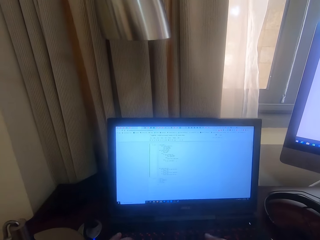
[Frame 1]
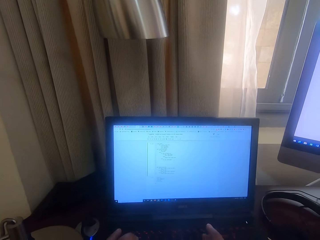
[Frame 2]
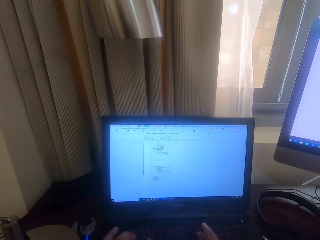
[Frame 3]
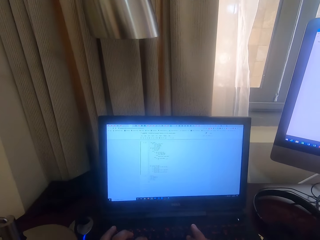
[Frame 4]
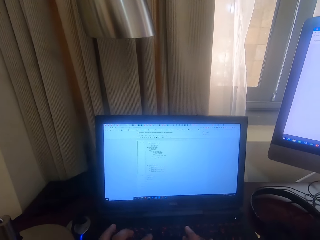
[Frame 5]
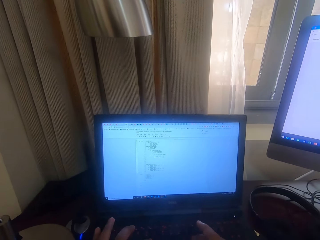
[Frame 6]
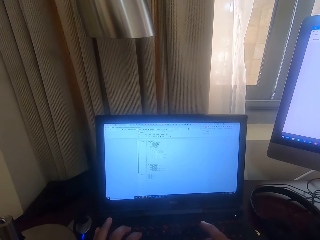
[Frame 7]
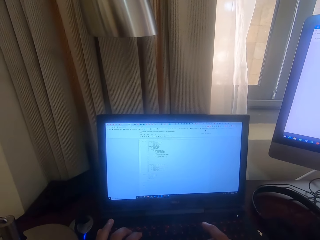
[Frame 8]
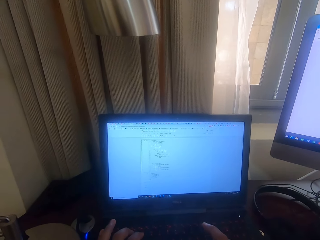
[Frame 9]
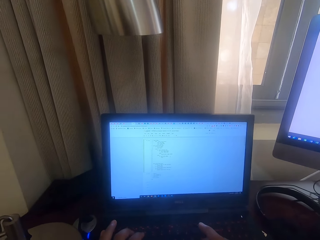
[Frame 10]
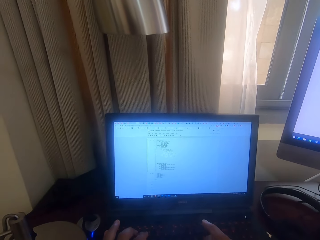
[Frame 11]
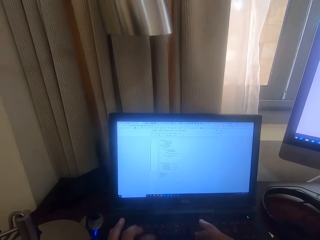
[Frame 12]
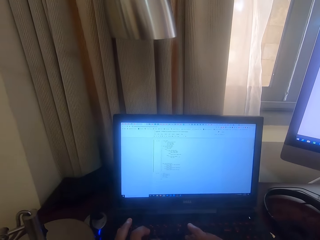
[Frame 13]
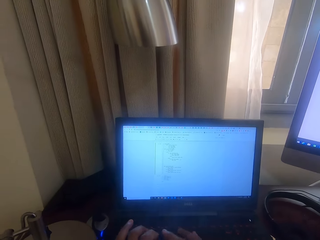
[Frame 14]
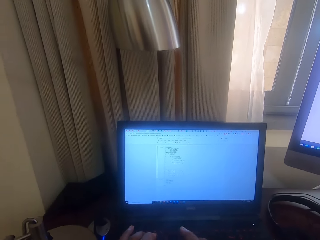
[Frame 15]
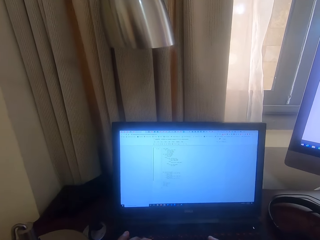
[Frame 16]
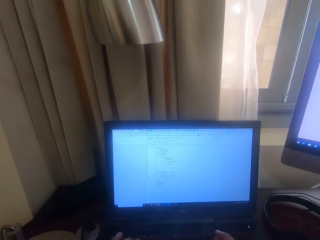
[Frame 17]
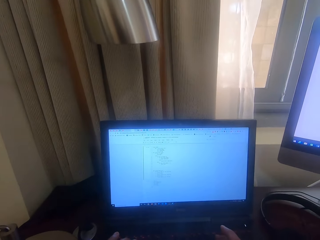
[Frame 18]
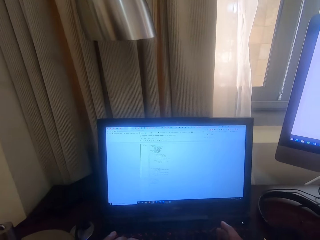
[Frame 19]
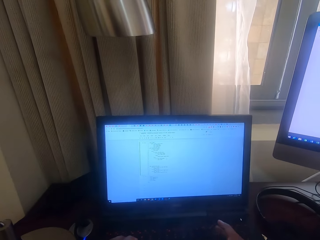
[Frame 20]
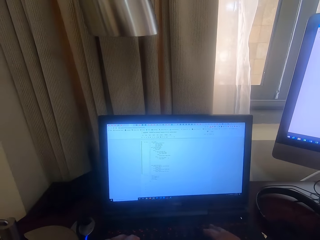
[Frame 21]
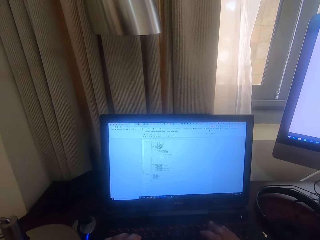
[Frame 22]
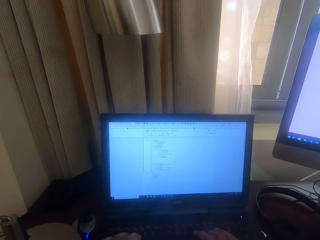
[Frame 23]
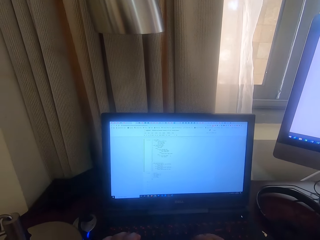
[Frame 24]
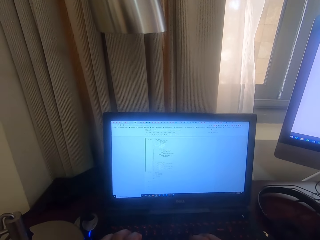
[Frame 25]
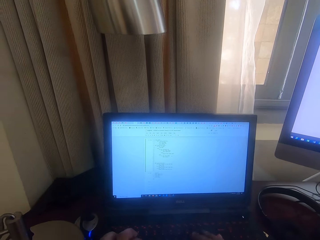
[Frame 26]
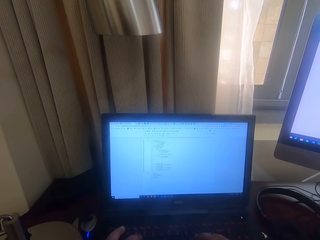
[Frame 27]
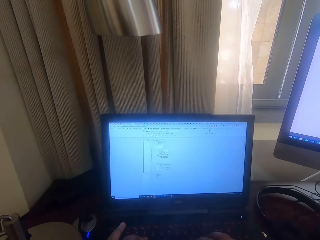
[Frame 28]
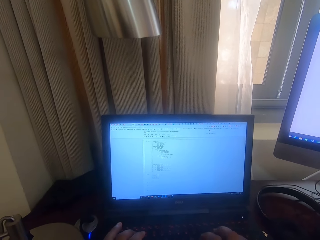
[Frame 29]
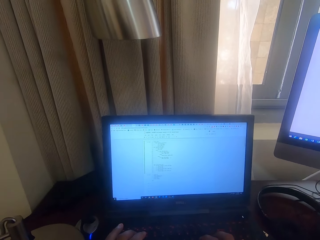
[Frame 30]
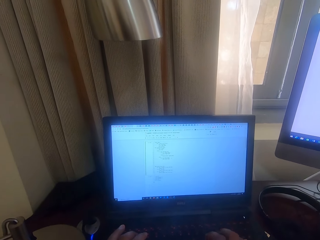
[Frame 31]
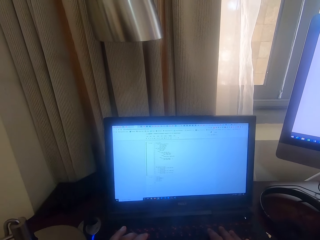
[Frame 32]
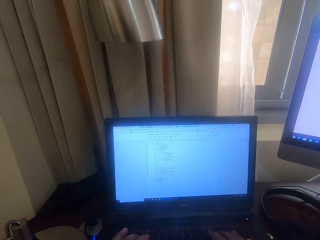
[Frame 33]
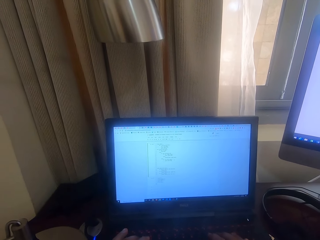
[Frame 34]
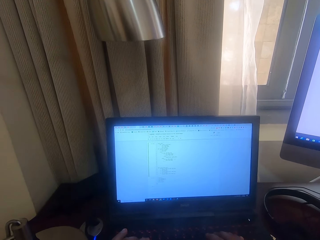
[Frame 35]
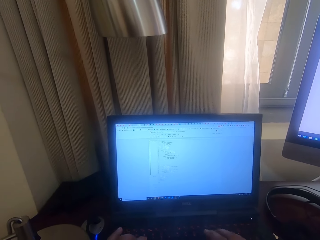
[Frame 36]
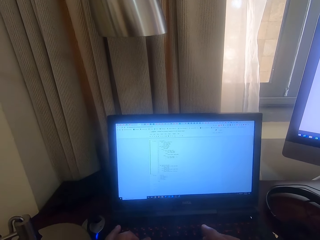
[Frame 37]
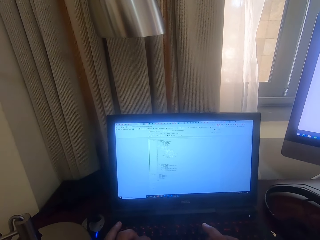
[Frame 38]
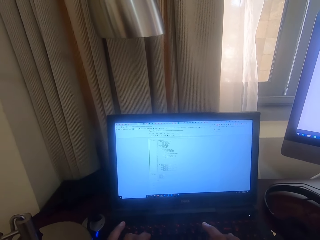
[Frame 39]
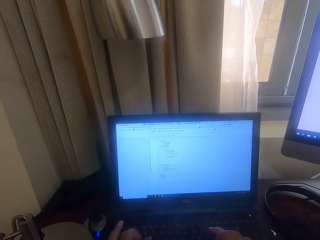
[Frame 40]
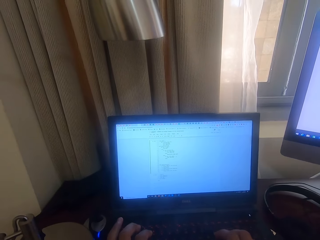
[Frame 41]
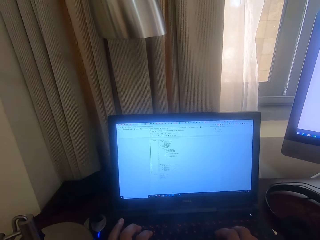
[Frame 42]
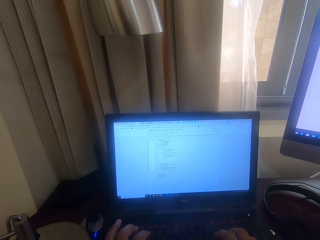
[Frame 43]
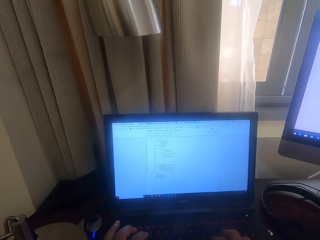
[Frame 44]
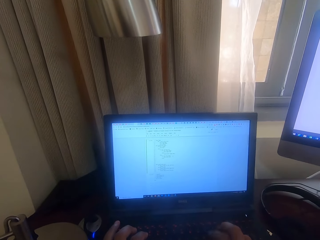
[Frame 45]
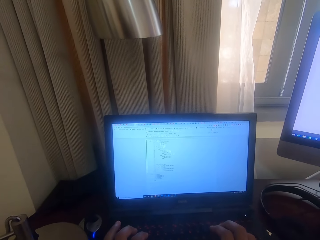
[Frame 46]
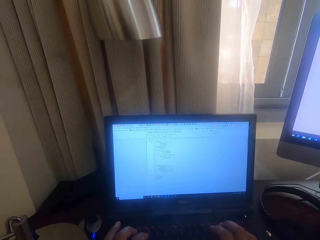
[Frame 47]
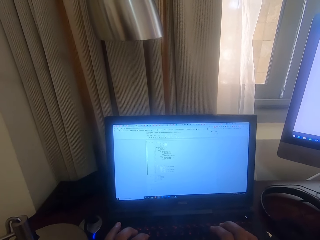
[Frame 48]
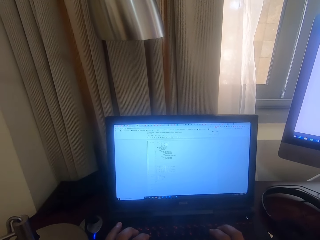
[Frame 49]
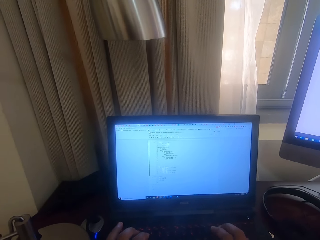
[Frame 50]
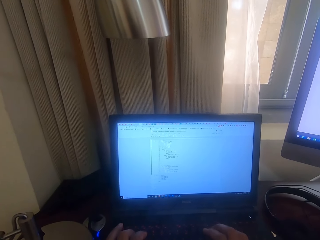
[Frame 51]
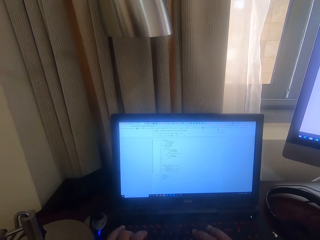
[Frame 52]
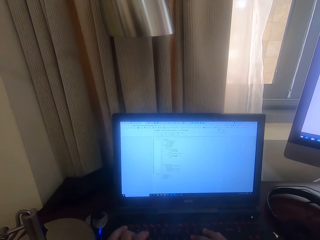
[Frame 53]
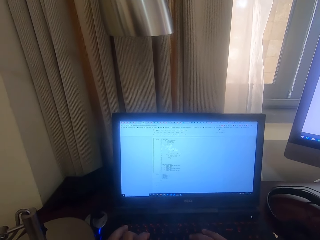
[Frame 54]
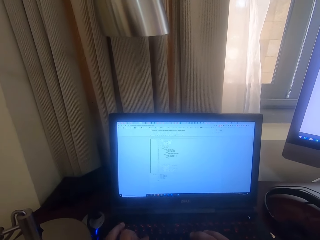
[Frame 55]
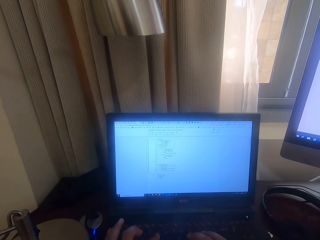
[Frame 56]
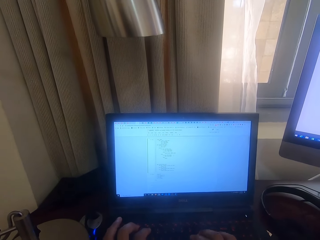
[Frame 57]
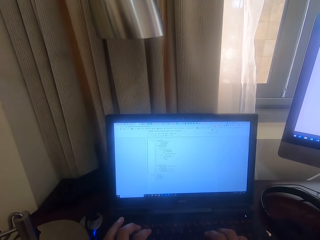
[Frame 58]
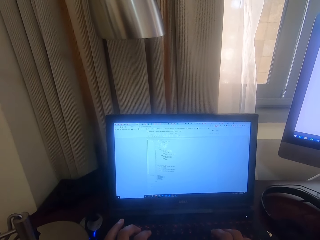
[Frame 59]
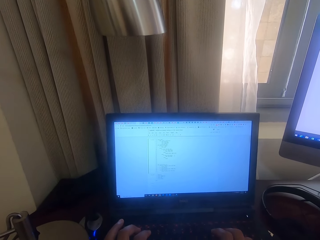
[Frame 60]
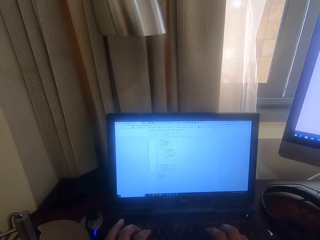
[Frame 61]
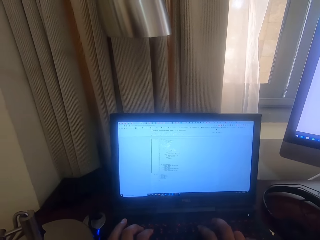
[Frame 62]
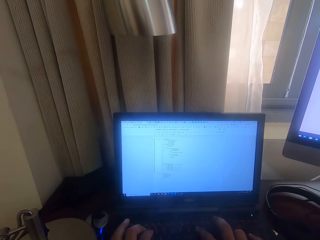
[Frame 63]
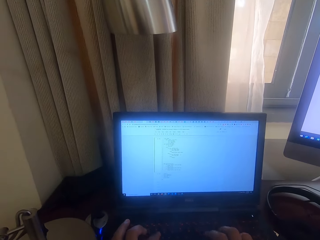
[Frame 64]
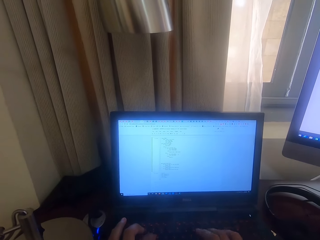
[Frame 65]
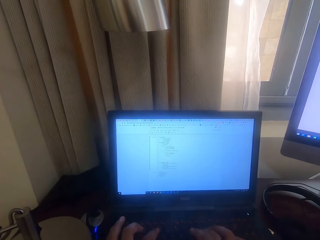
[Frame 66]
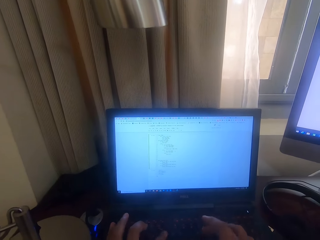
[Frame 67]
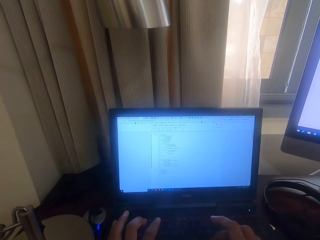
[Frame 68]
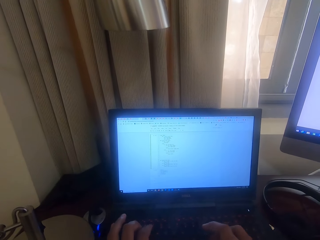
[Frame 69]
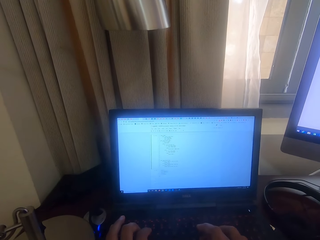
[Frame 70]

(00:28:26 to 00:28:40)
The camera wearer taps the keyboard repeatedly.

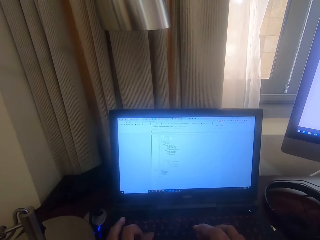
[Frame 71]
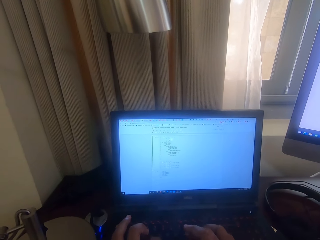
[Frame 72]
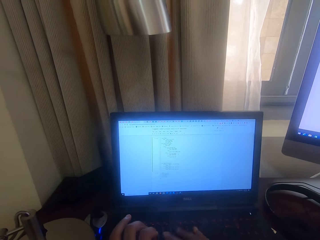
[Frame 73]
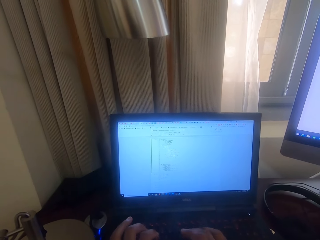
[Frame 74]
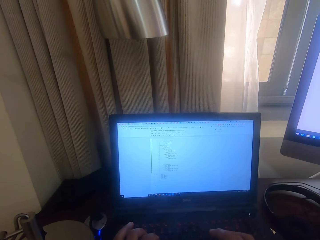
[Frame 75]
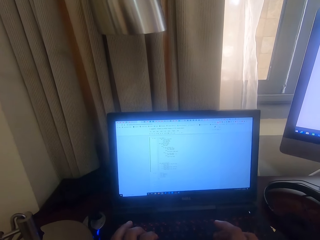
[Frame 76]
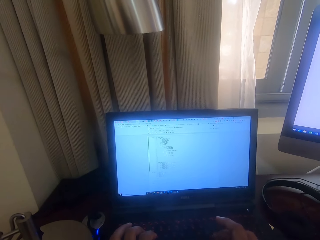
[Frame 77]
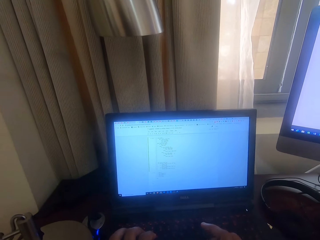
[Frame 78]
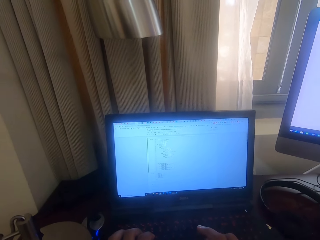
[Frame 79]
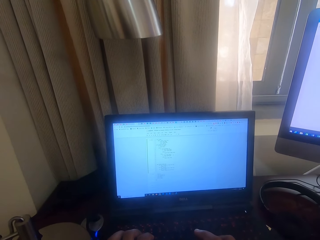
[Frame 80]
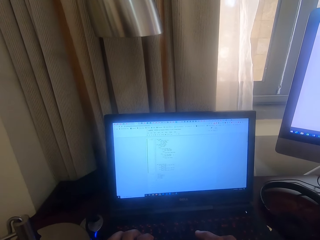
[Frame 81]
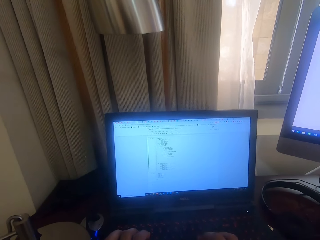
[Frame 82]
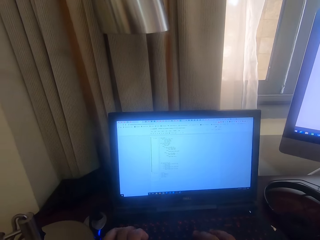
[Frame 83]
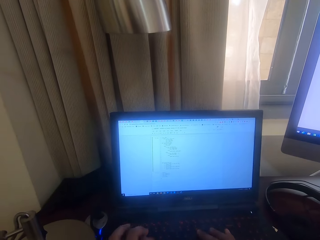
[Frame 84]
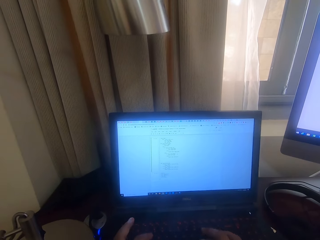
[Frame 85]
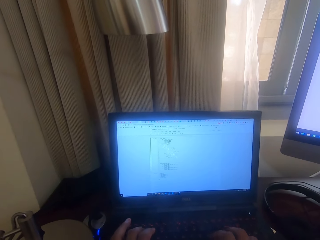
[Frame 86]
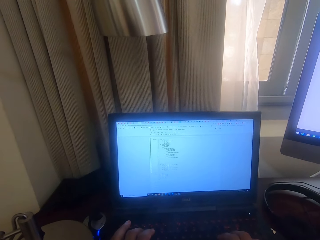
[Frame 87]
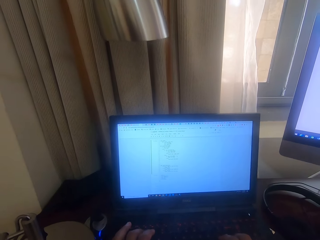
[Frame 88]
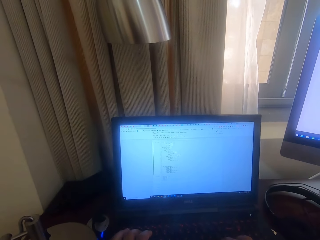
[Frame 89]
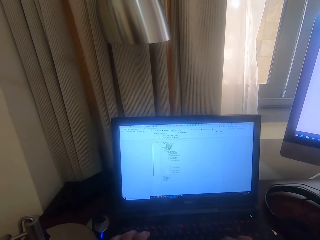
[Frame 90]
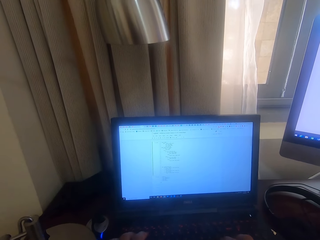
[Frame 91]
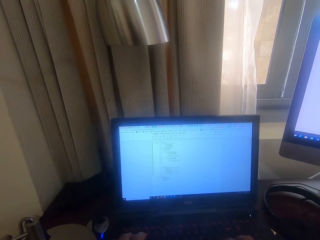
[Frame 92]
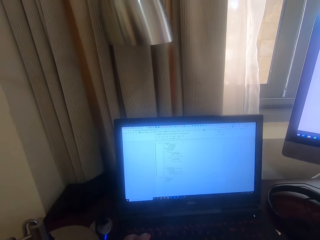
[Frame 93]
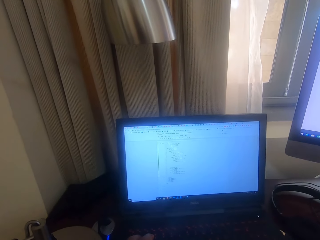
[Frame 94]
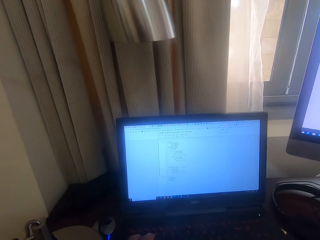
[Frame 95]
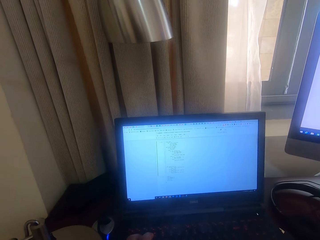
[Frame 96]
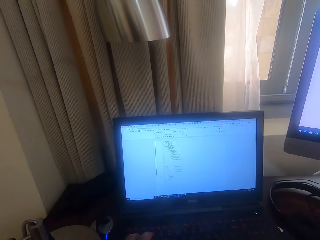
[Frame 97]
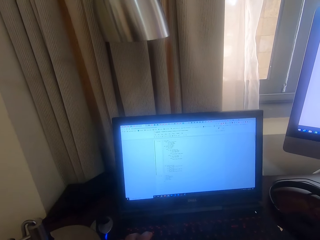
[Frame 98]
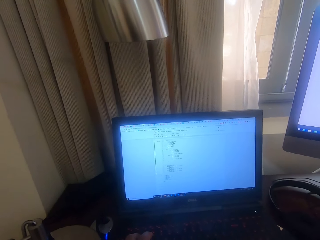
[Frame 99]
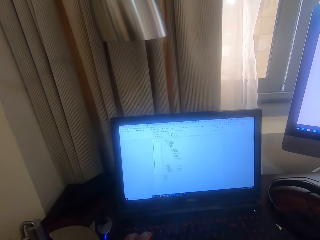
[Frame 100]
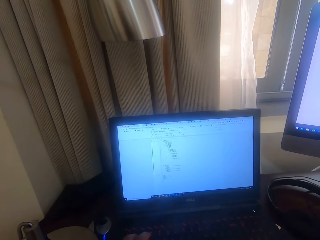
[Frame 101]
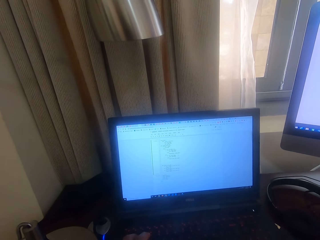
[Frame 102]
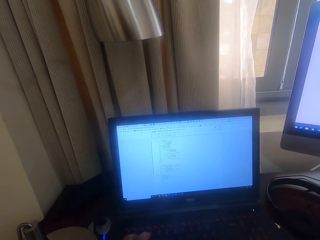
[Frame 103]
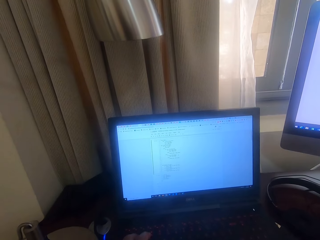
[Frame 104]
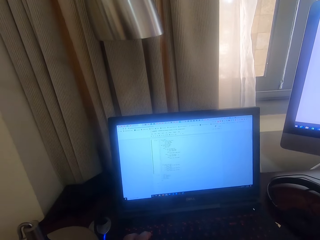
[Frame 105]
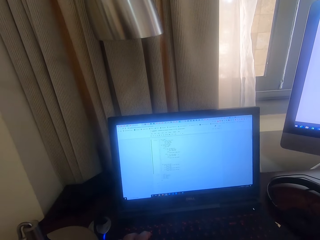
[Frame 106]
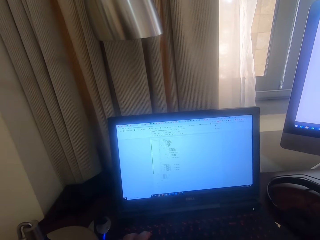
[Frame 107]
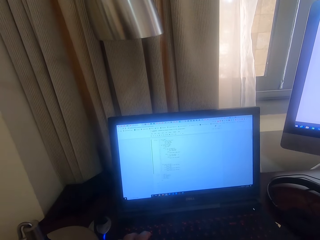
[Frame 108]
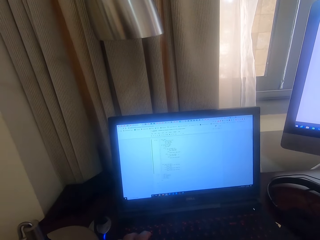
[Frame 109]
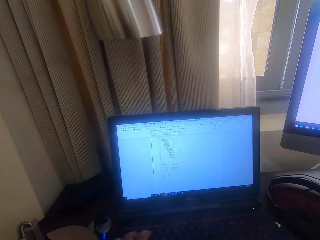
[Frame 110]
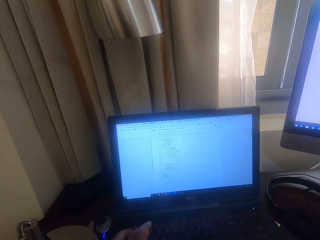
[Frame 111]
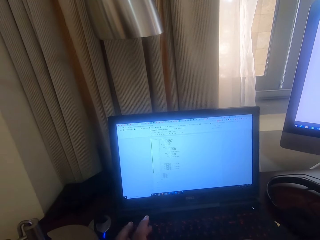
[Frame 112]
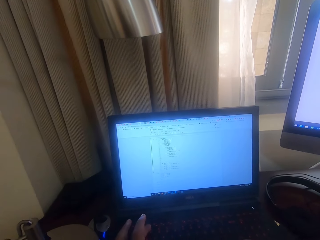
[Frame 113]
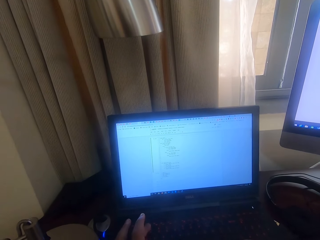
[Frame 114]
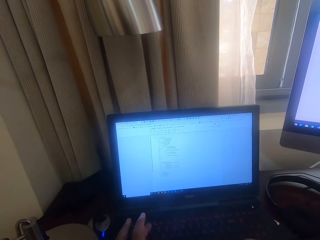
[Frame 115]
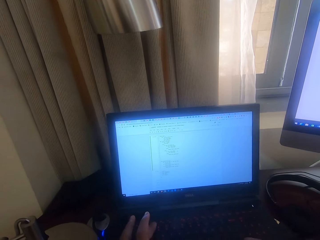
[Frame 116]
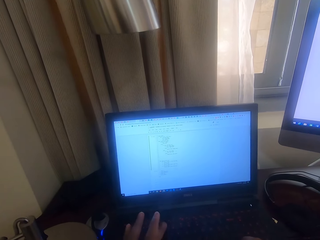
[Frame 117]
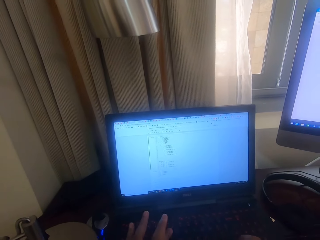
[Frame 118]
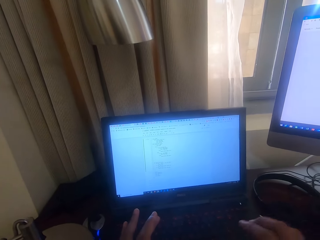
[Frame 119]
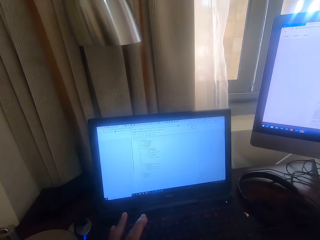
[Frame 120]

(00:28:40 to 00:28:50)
The camera wearer taps the keyboard.
